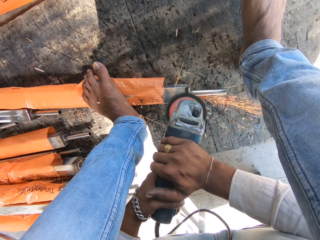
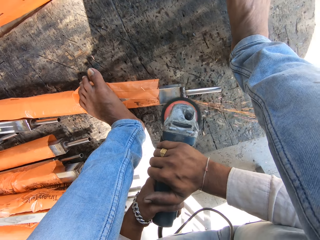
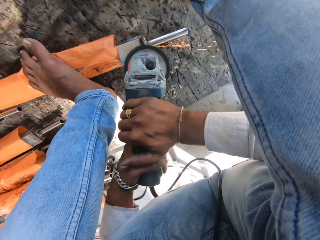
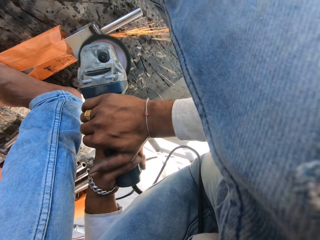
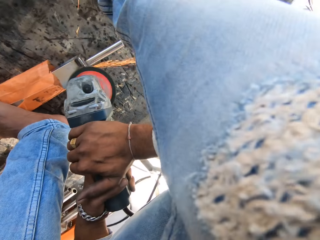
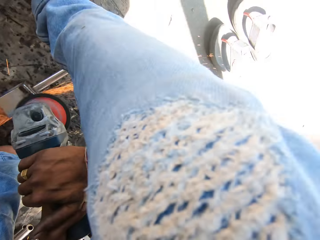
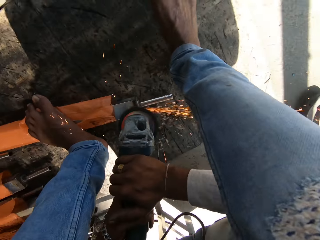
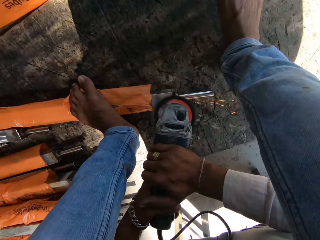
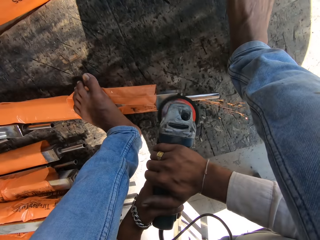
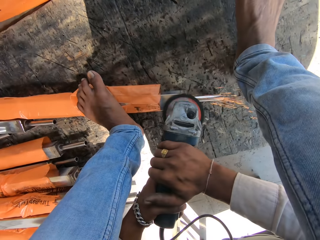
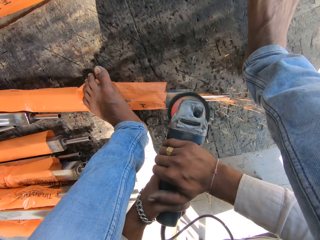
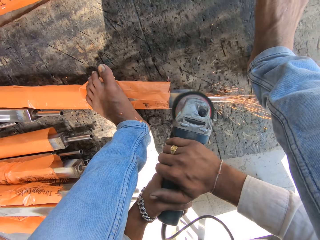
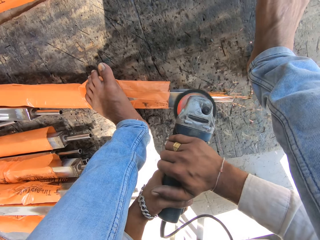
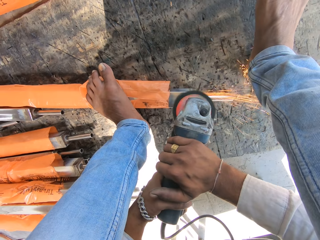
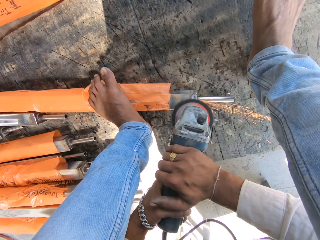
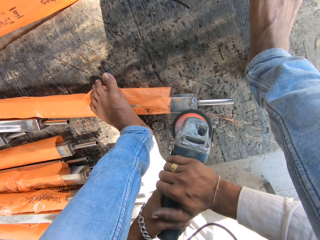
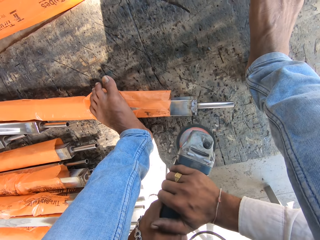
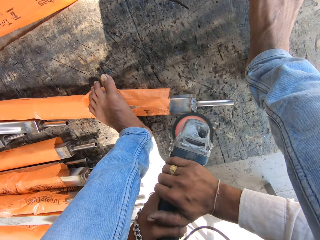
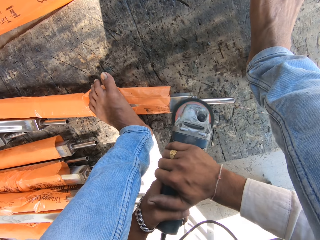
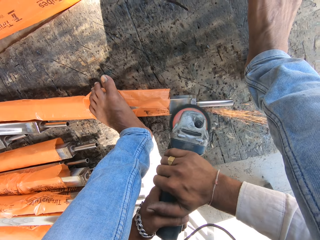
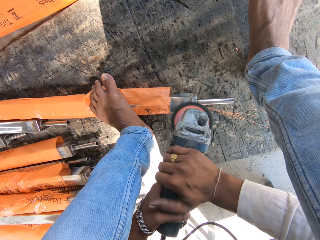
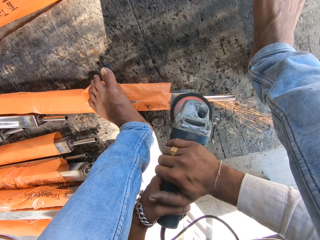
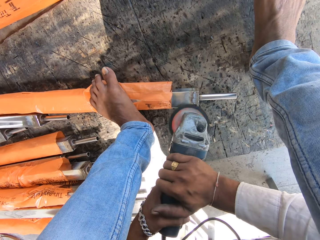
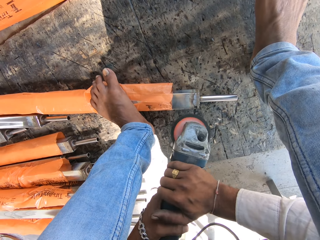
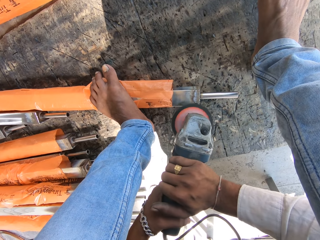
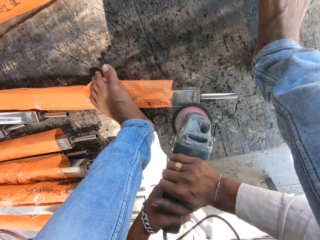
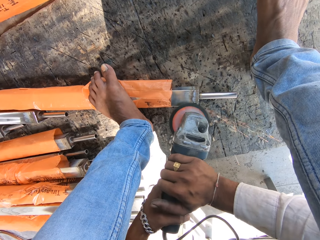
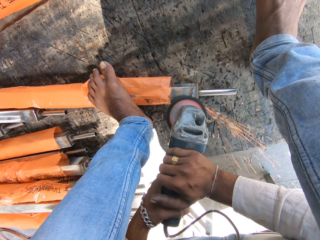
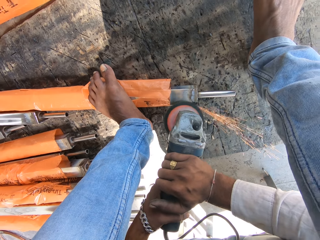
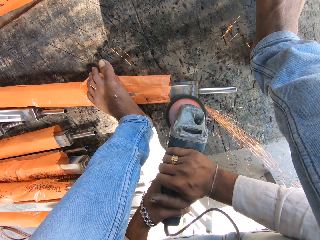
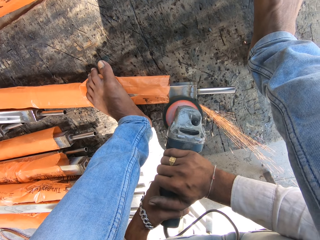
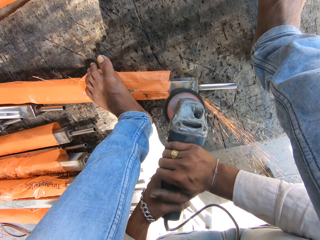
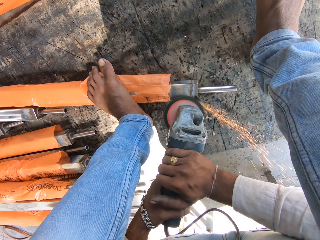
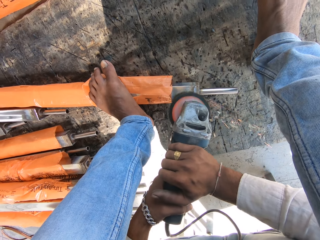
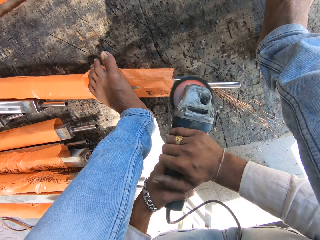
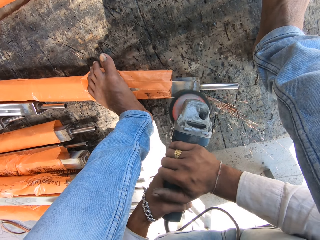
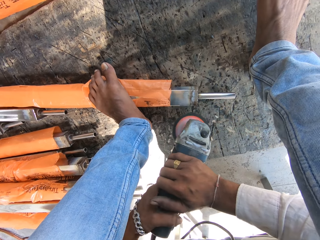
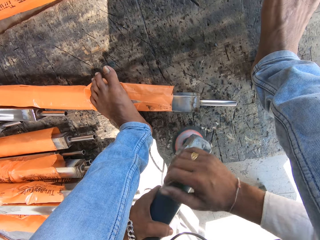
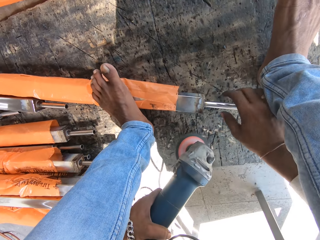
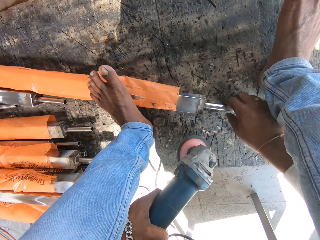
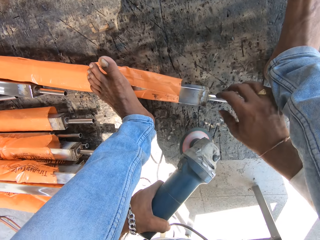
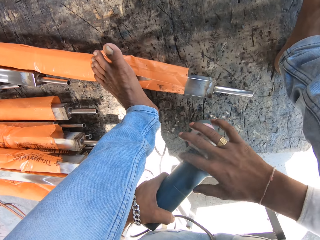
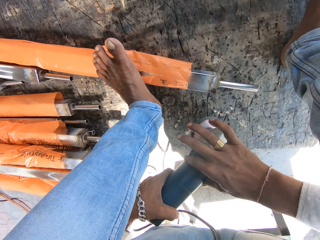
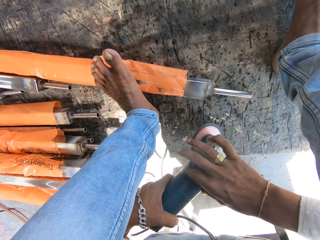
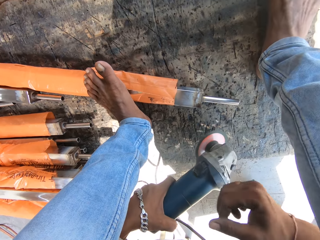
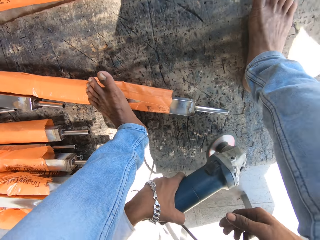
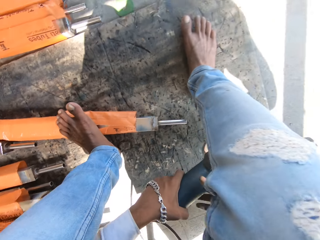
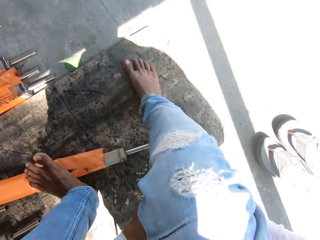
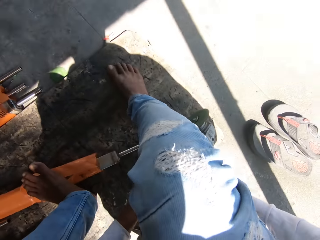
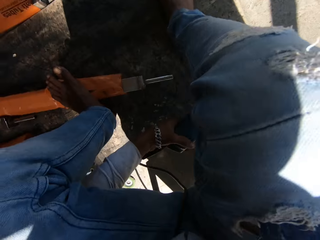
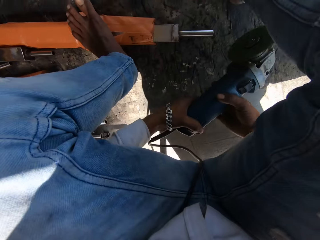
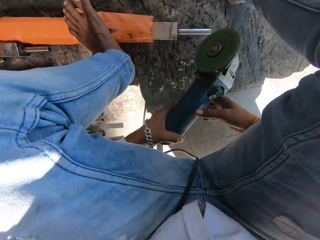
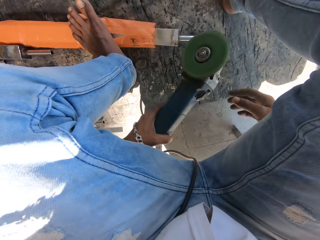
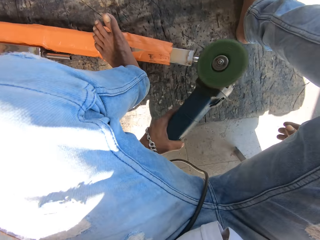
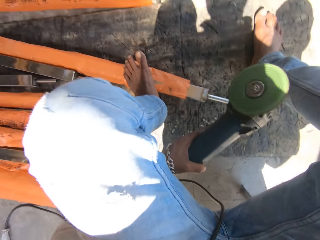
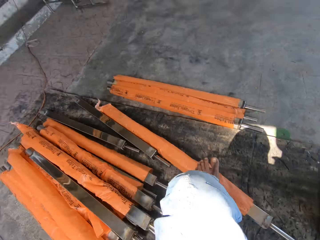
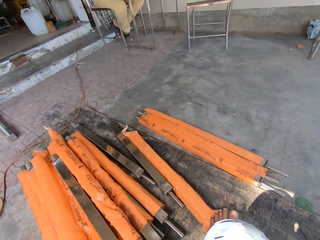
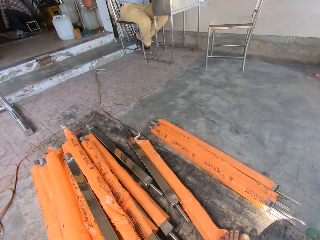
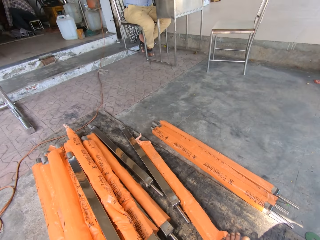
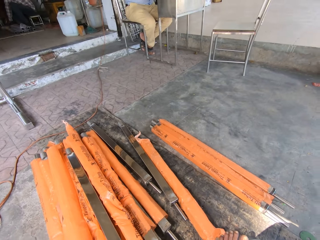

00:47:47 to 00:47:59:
The camera wearer polishes the metal. He polishes the metal again. He touches the metal tube on the ground with his right hand. He turns the metal. He powers off the angle grinder in his left hand with his right hand. He touches the angle grinder in his left hand with his right hand.

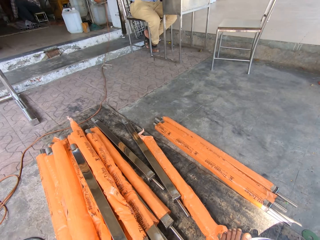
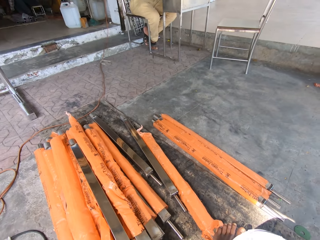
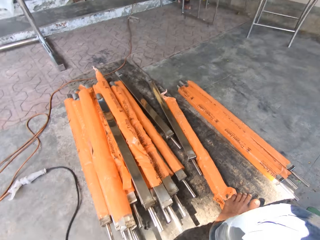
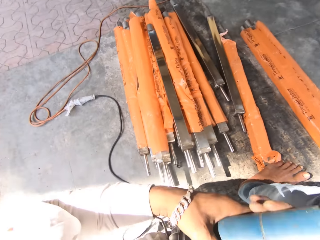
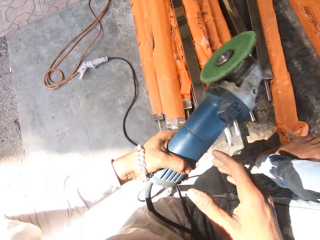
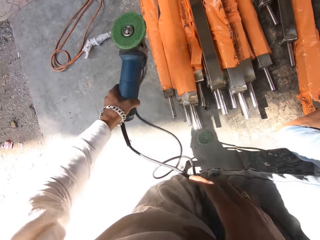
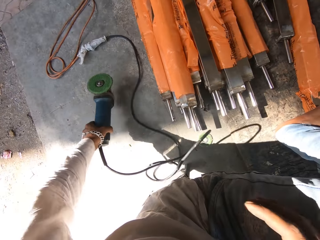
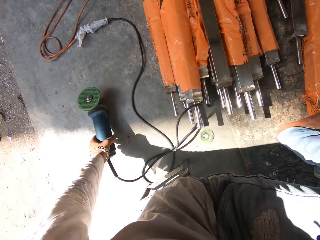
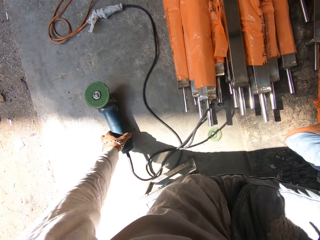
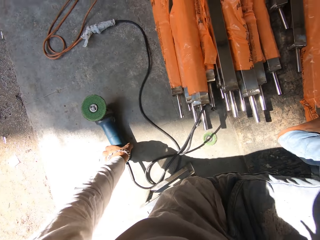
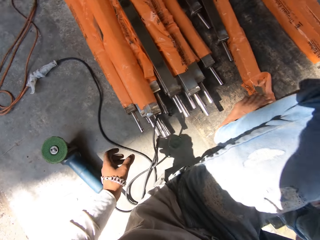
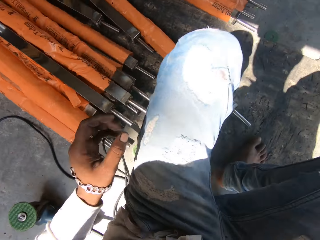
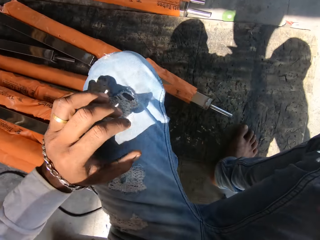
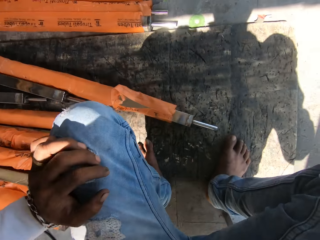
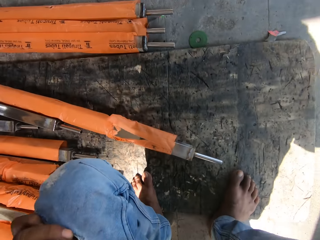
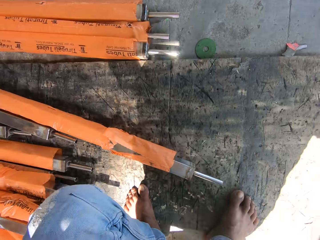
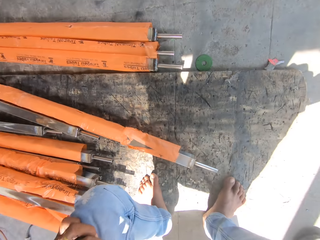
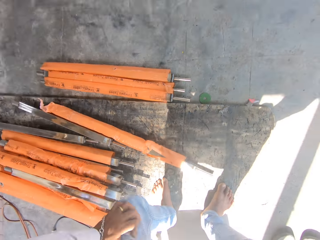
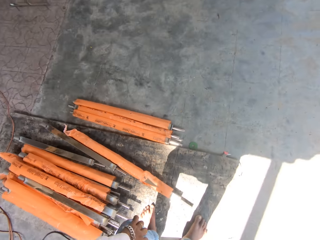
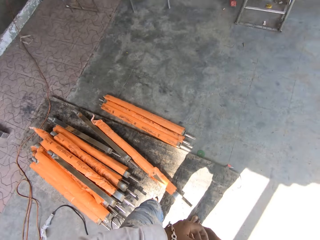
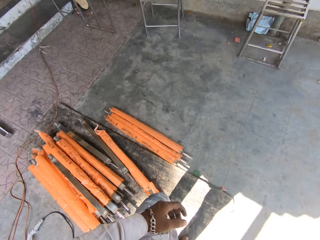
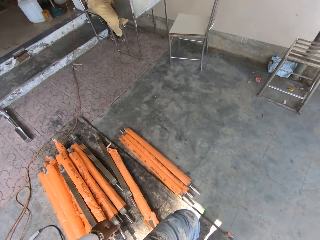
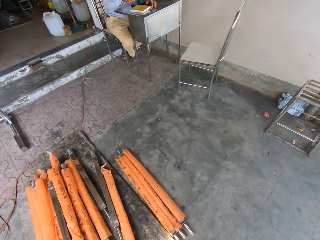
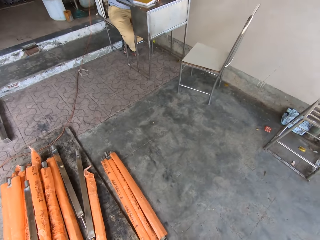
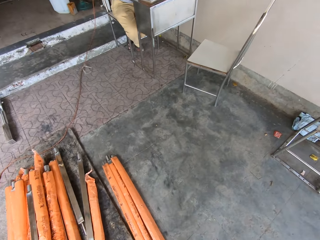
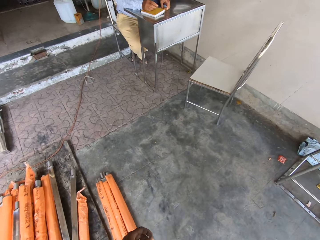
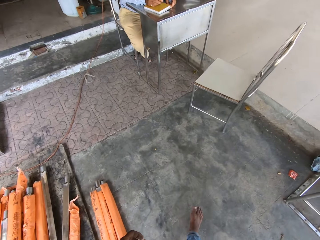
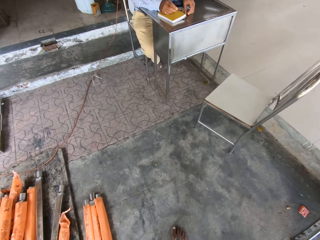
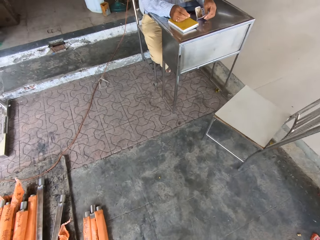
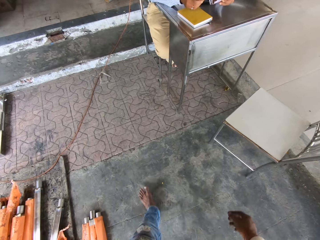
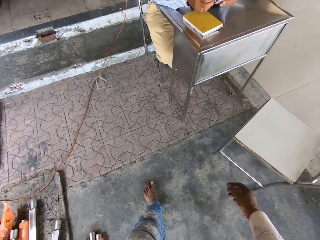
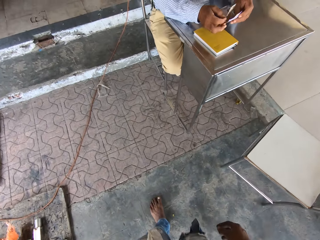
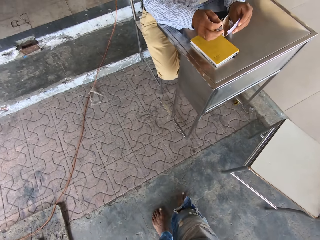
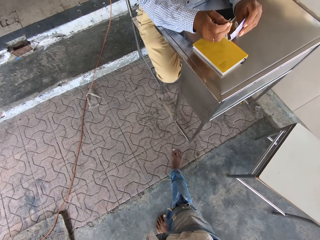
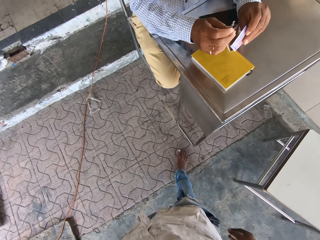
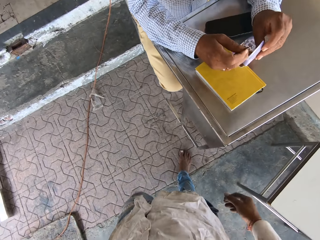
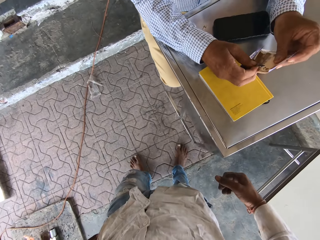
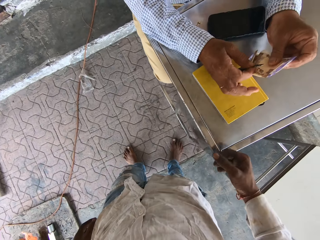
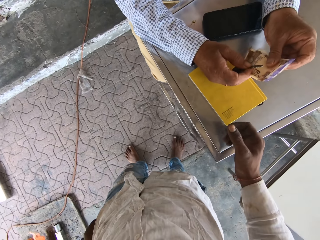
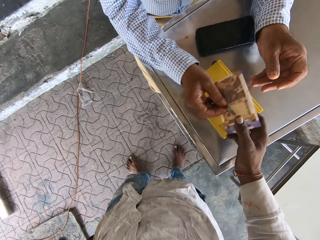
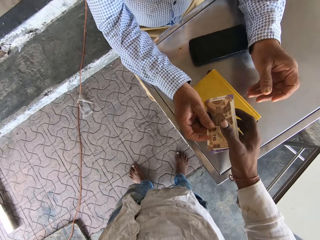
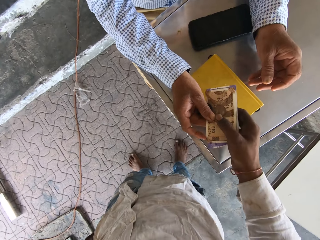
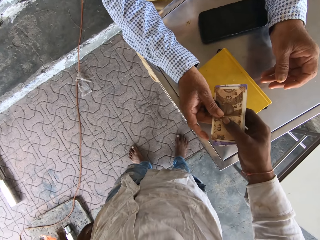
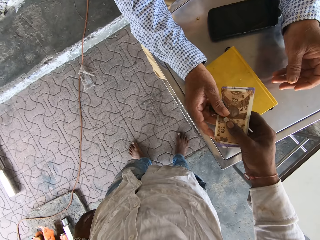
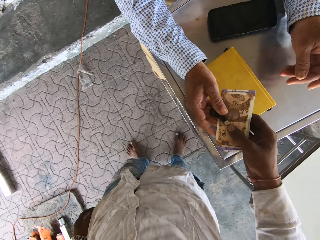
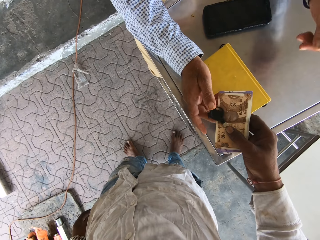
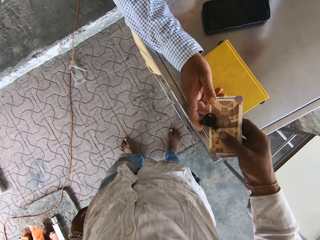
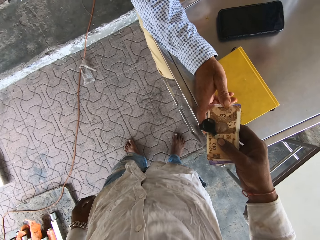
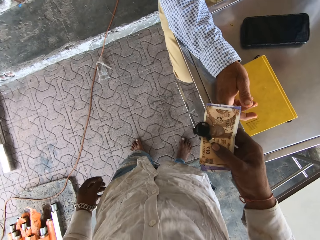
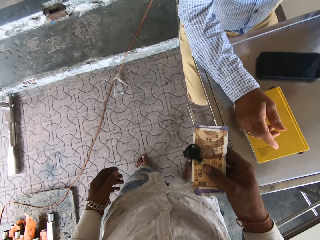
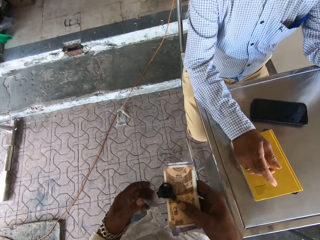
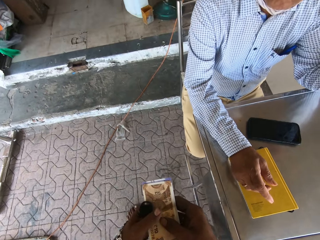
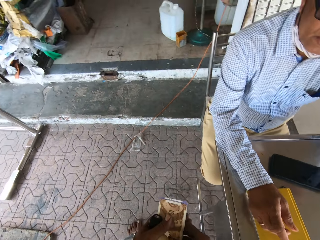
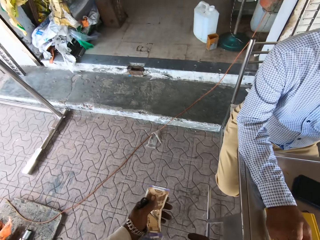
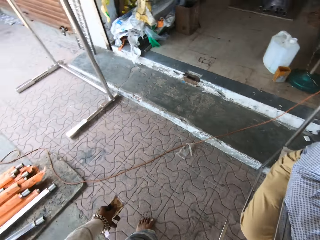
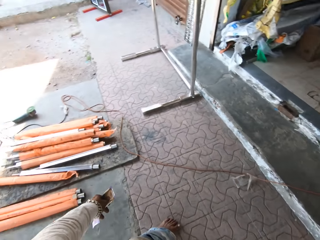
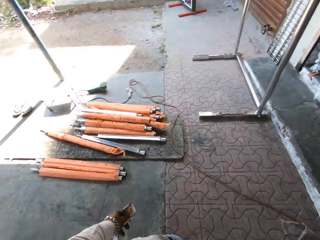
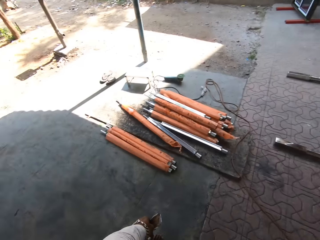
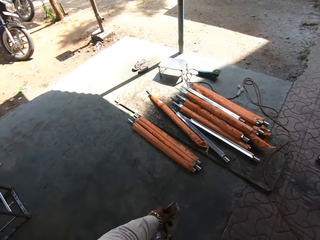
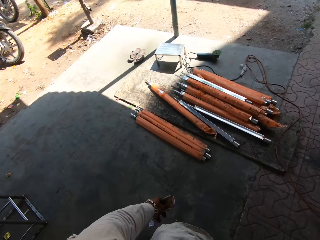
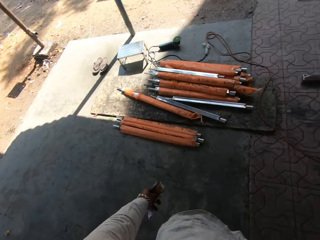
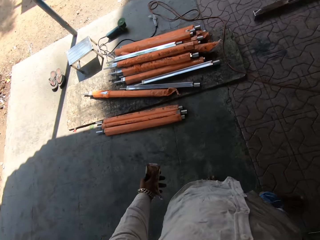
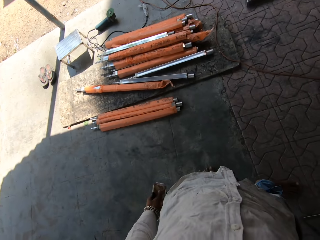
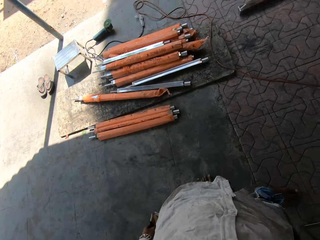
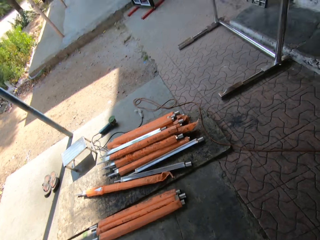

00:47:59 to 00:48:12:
The camera wearer drops the angle grinder on the ground with his left hand. He raises up and walks around. A man holds money. The man interacts with the camera wearer. The camera wearer collects a bill from the man with his right hand. He passes the bill from his right hand to his left hand. He looks around.
